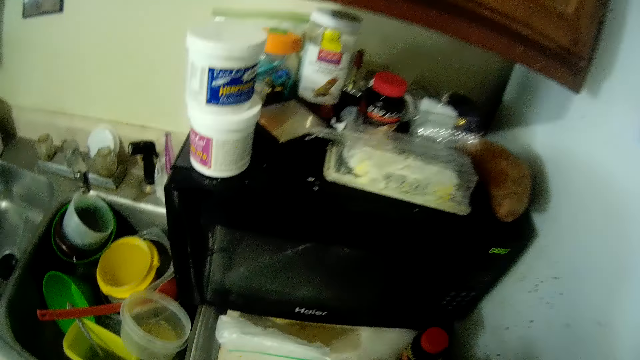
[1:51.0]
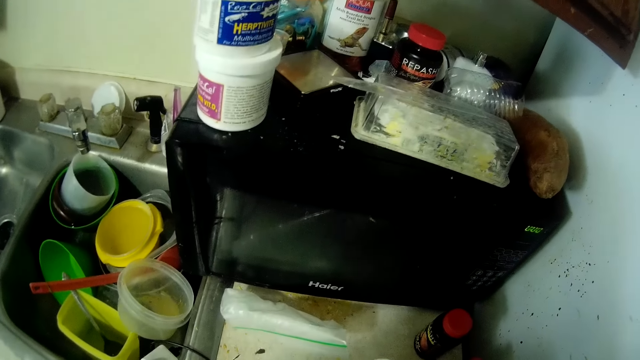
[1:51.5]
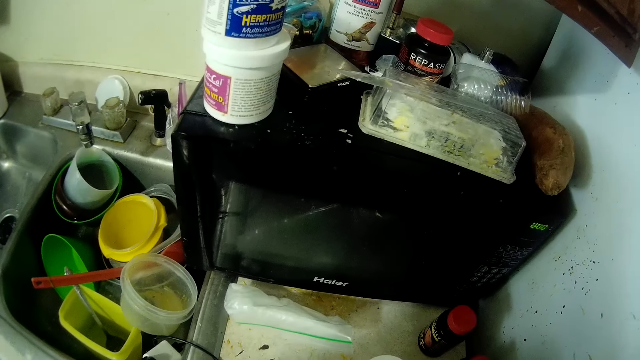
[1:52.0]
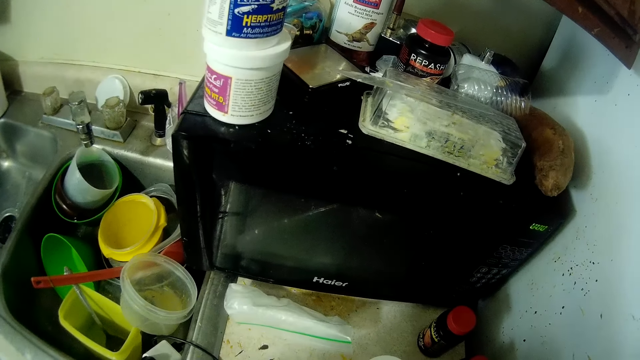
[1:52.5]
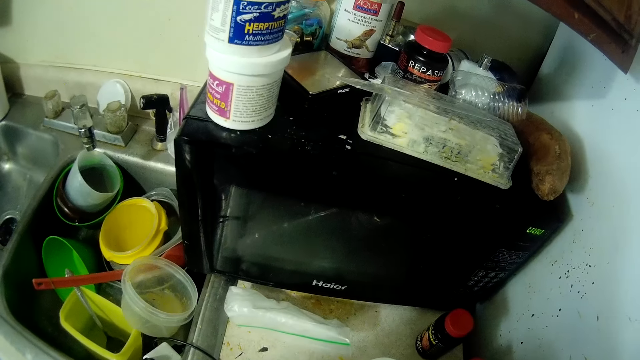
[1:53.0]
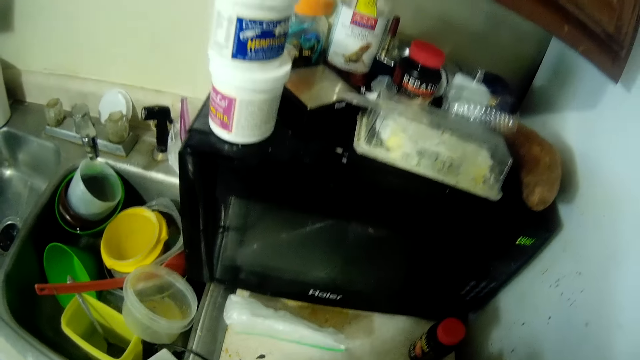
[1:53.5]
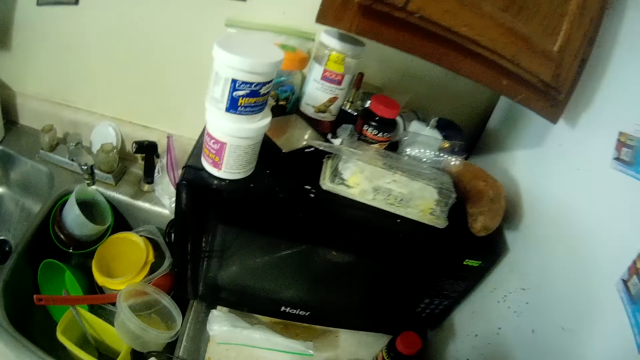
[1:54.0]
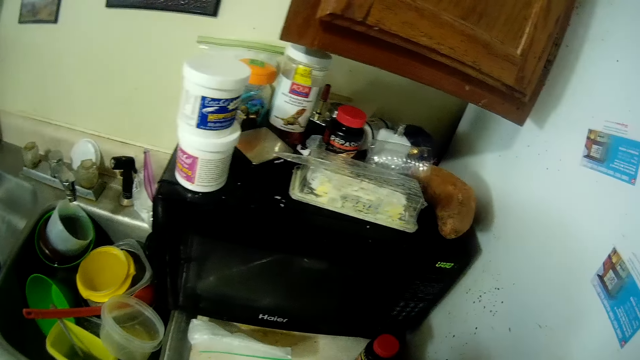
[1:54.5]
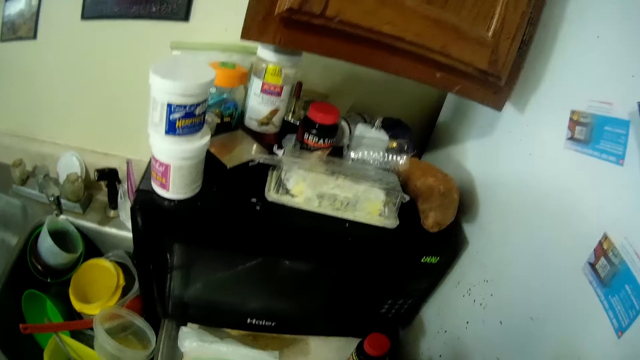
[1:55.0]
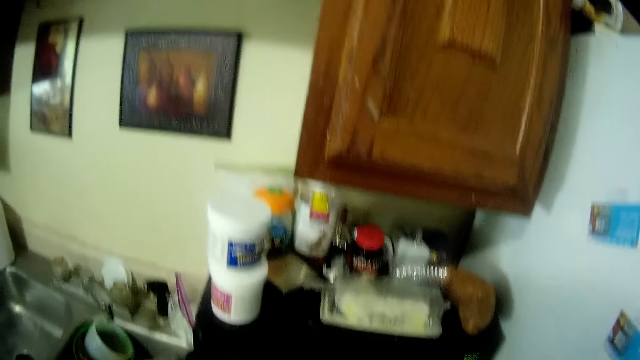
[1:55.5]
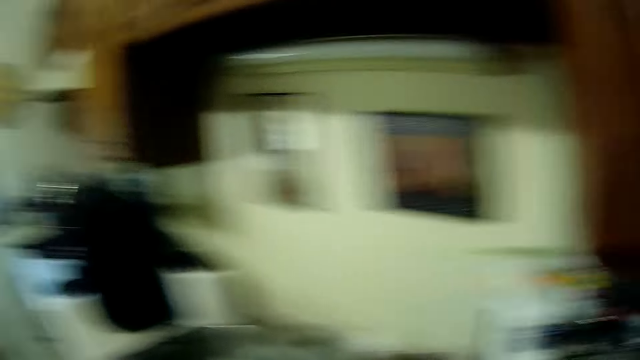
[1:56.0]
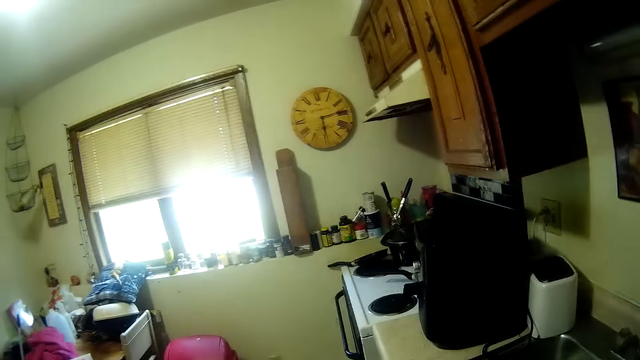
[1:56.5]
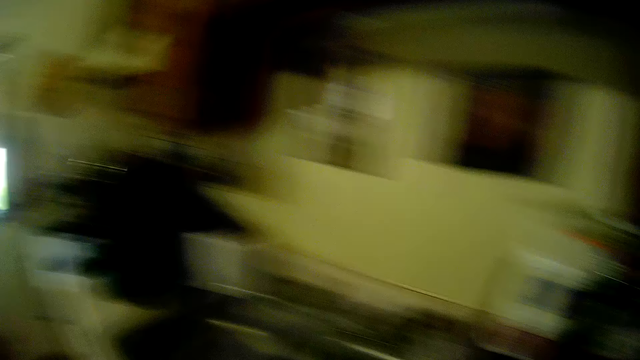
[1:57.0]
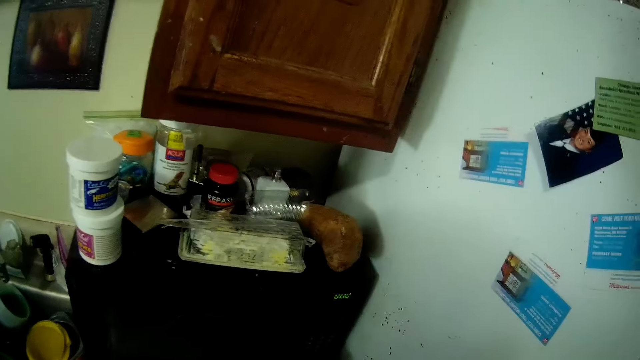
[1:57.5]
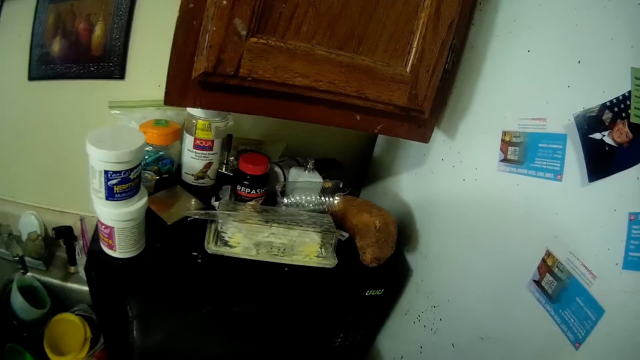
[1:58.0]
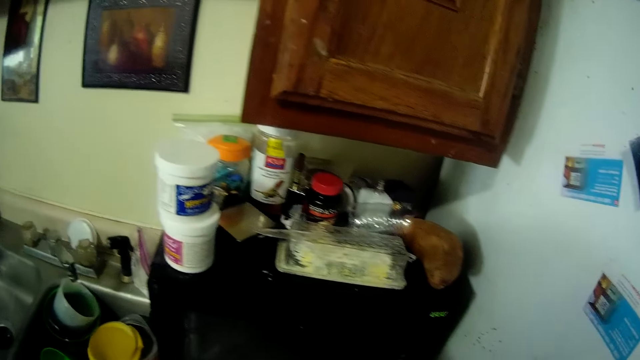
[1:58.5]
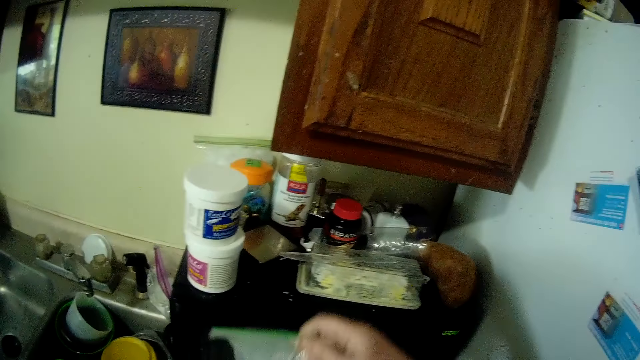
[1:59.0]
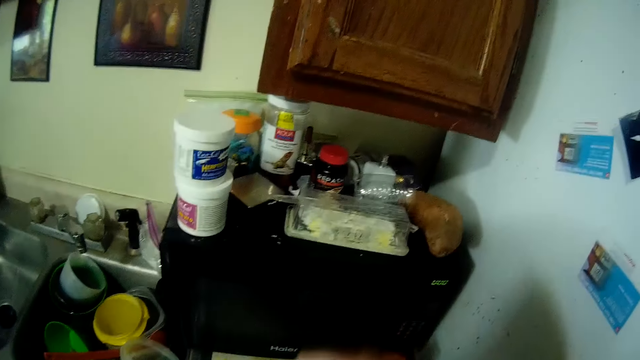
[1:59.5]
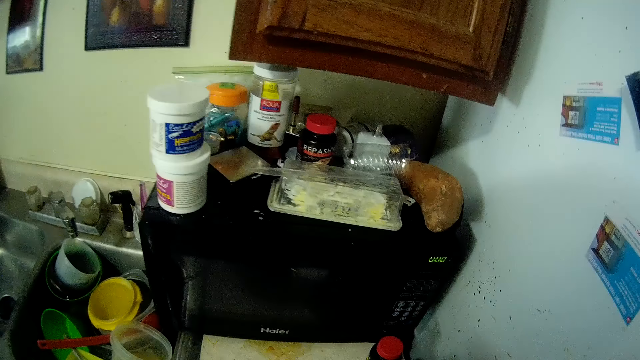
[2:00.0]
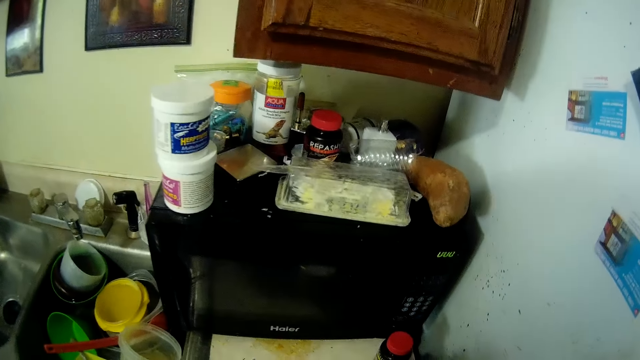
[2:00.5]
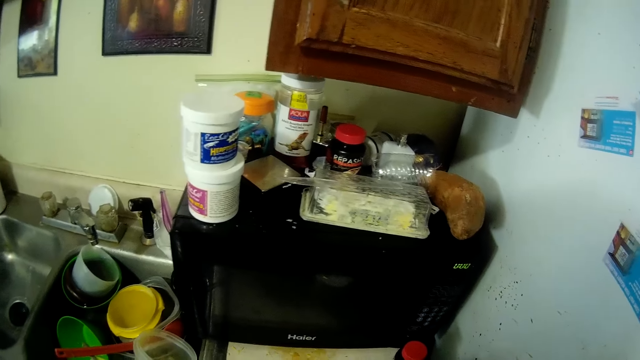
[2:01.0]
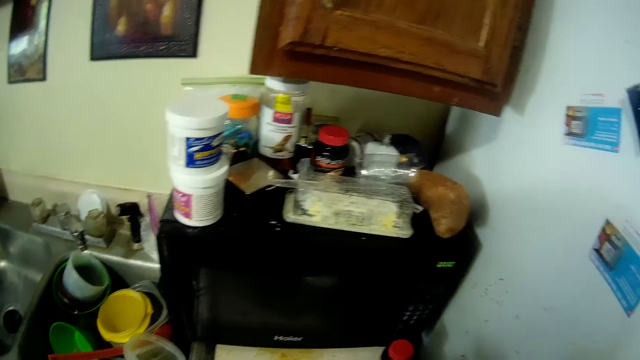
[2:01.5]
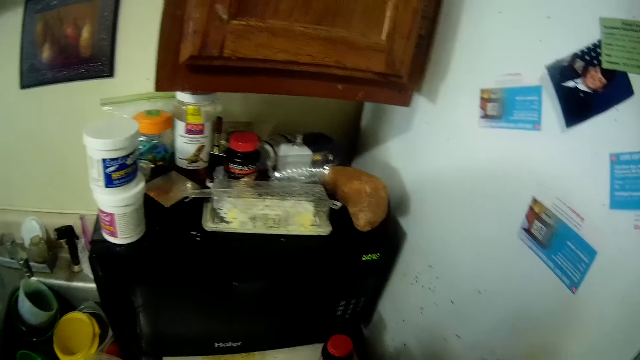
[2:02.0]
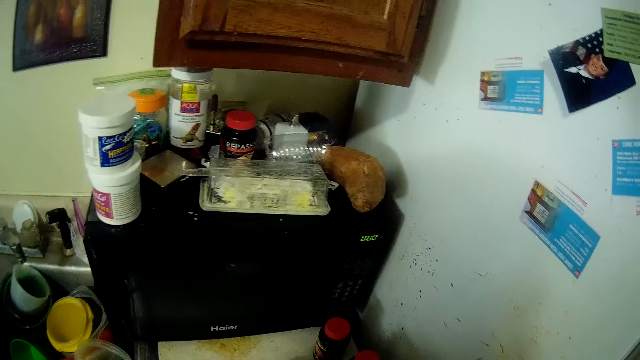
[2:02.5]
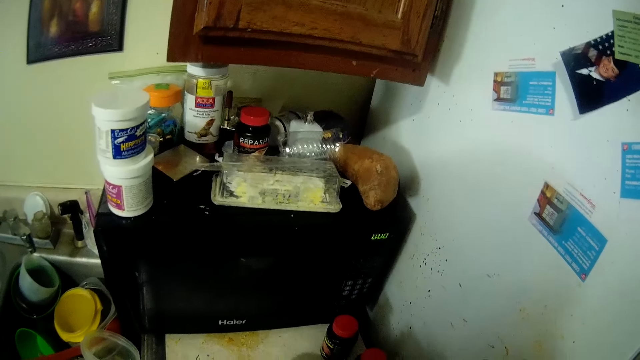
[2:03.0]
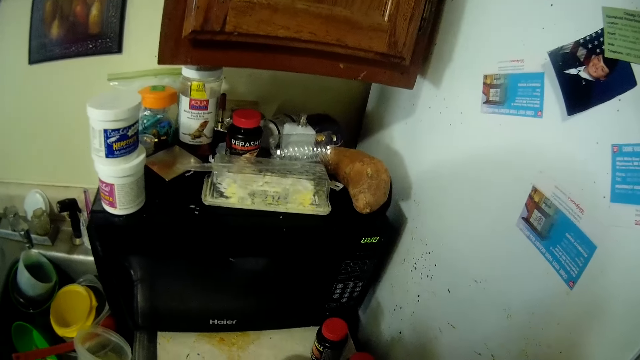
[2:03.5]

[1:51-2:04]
The camera wearer looks around the kitchen. They pick up a plastic bag.

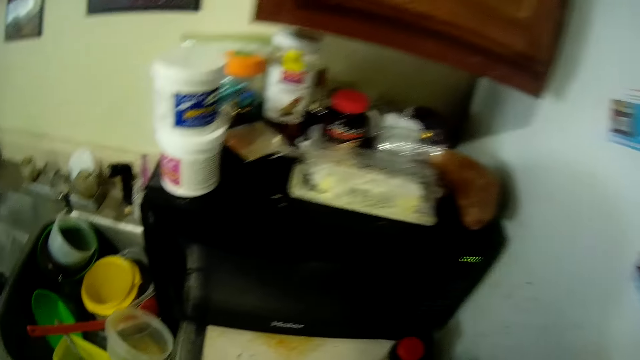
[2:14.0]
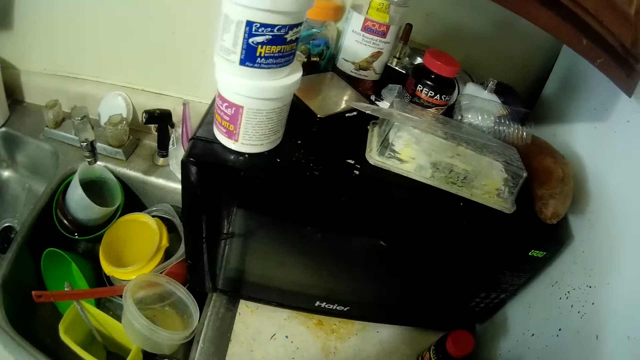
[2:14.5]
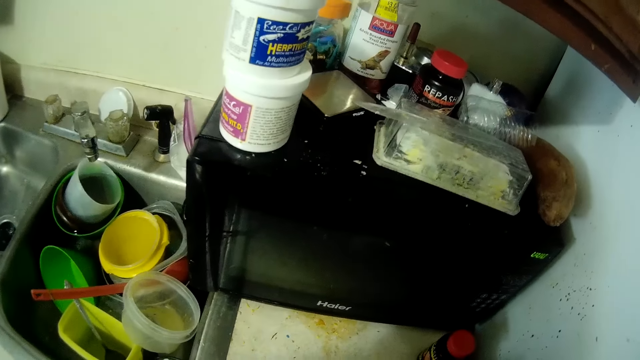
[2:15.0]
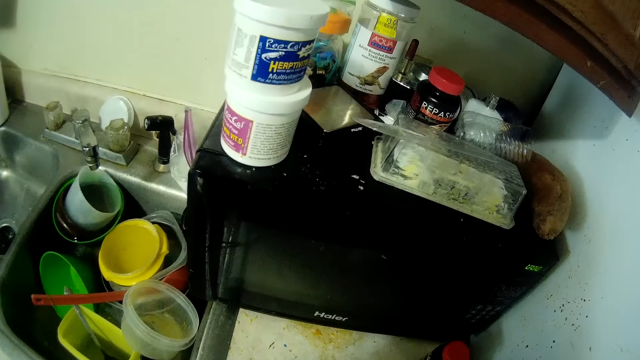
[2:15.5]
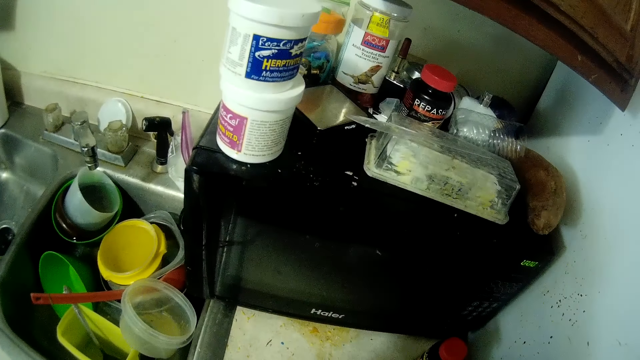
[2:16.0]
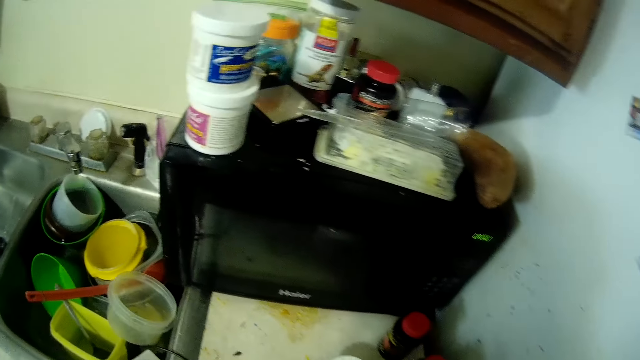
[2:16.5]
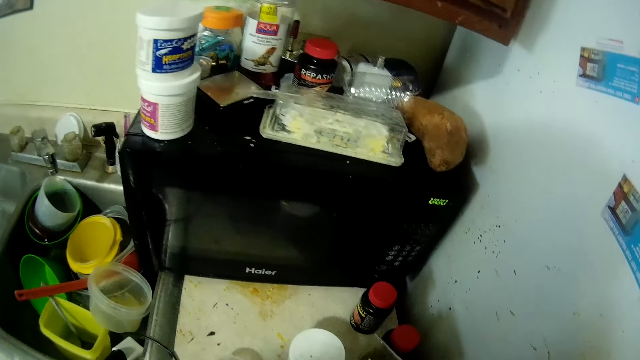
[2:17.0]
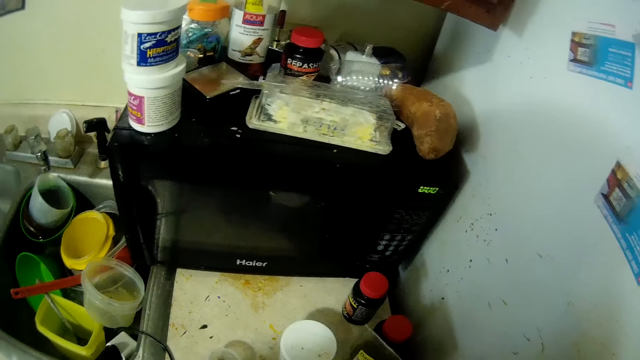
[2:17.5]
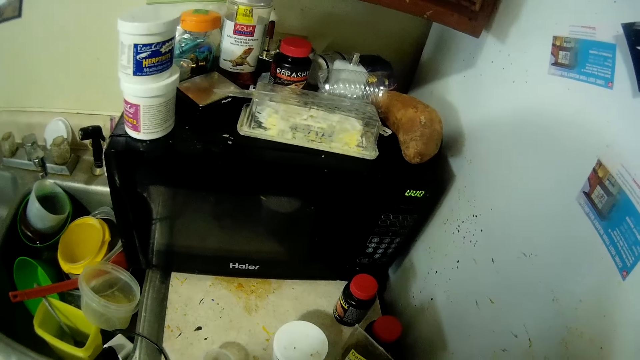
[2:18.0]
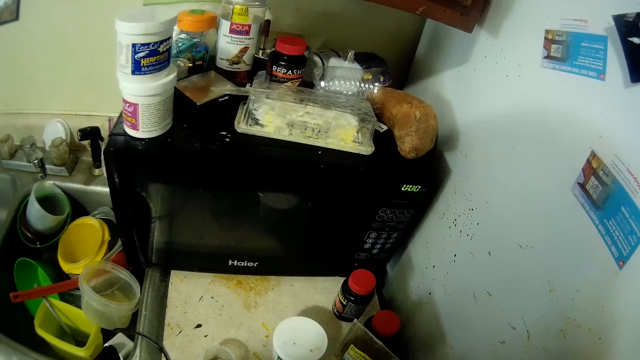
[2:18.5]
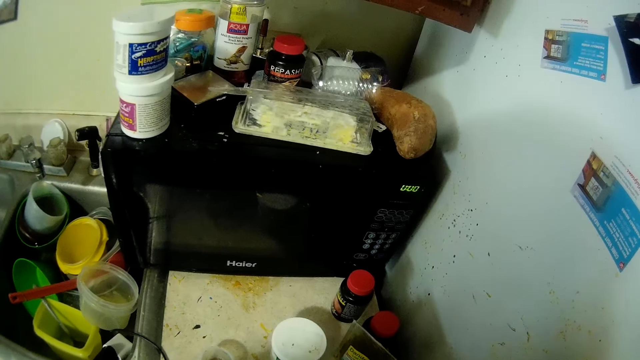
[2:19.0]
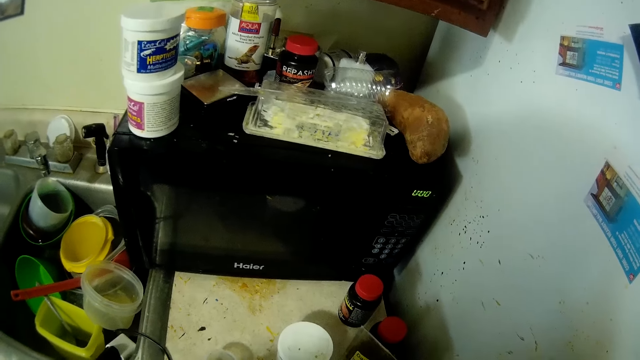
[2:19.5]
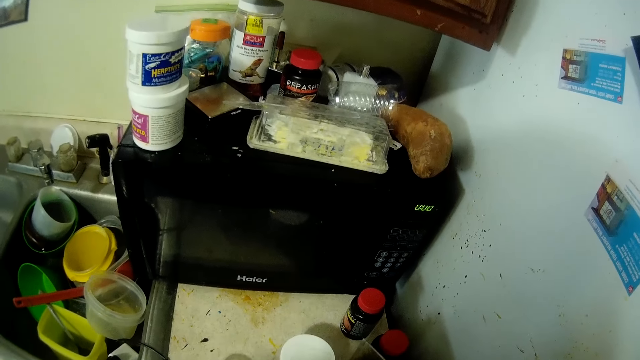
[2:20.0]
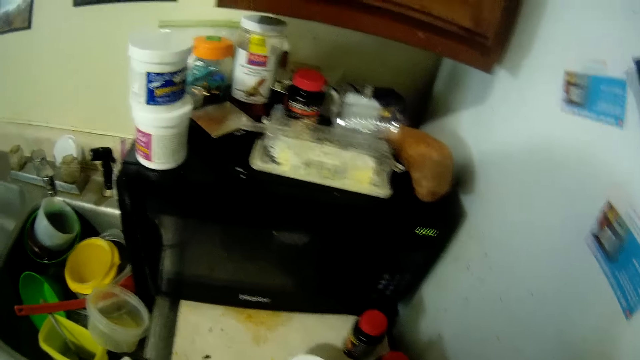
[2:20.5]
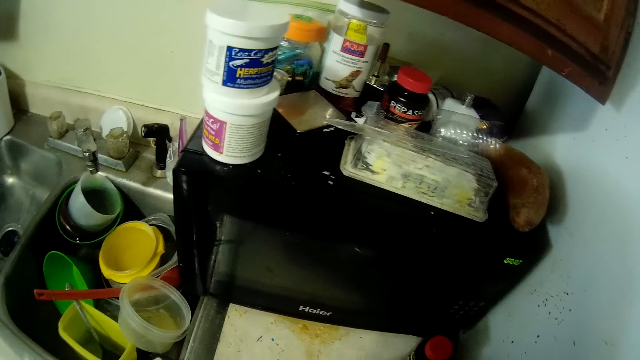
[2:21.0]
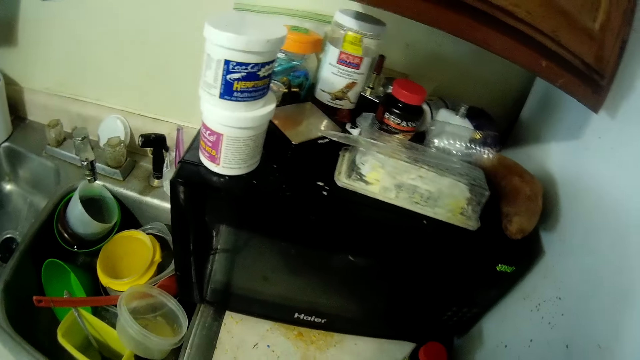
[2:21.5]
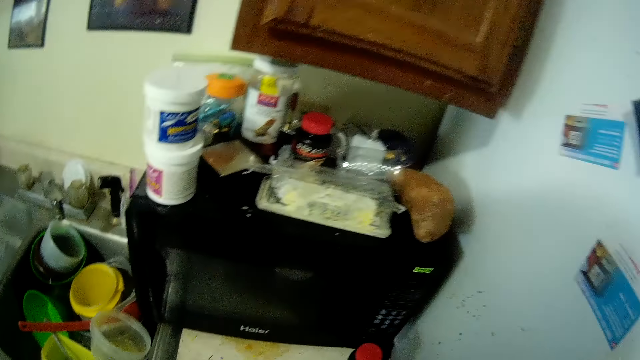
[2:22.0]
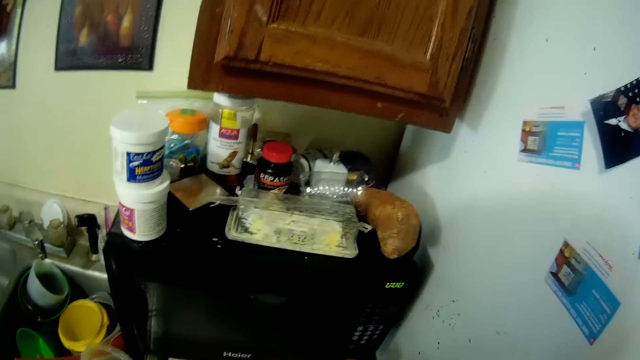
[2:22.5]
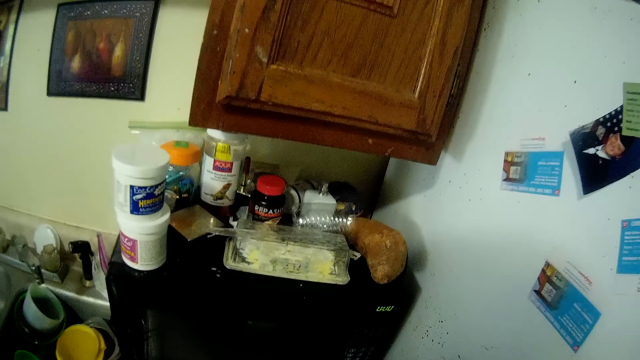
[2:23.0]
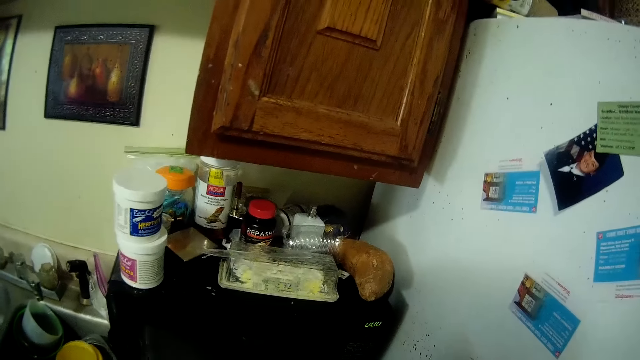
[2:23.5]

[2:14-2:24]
The camera wearer looks at the utensils.
